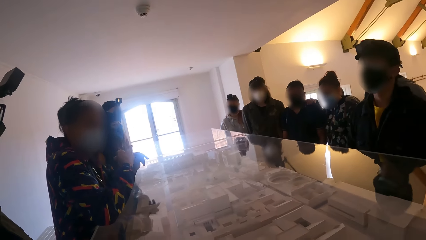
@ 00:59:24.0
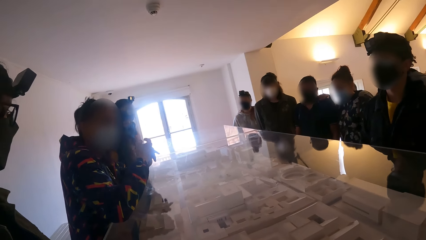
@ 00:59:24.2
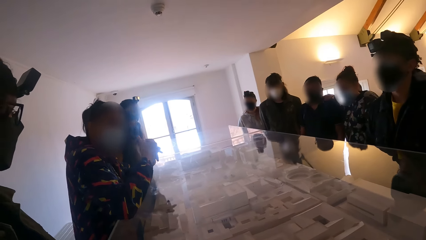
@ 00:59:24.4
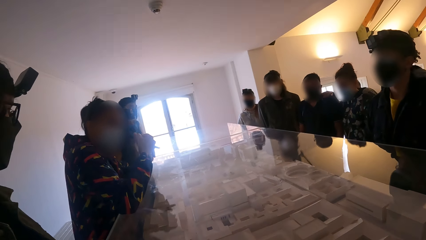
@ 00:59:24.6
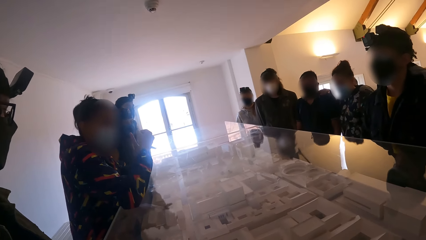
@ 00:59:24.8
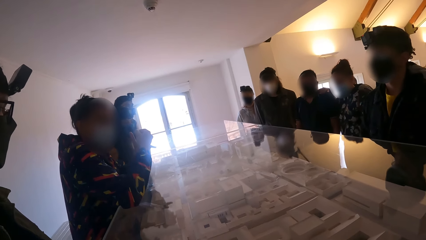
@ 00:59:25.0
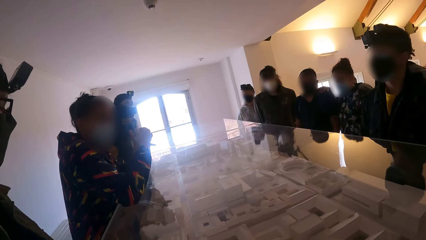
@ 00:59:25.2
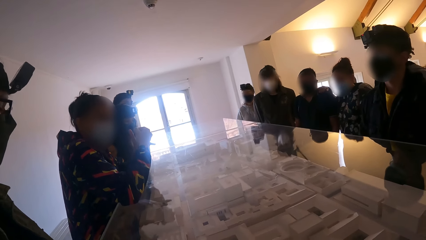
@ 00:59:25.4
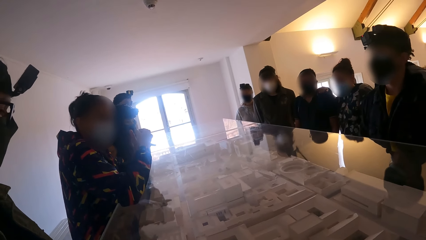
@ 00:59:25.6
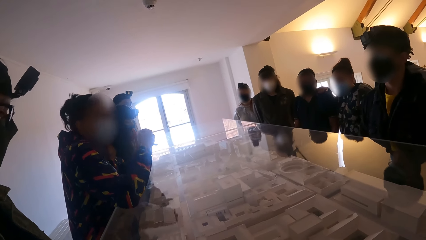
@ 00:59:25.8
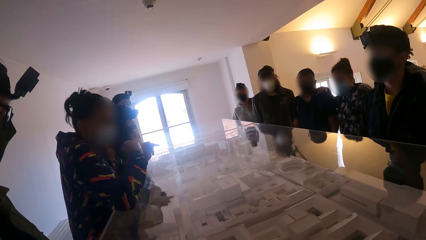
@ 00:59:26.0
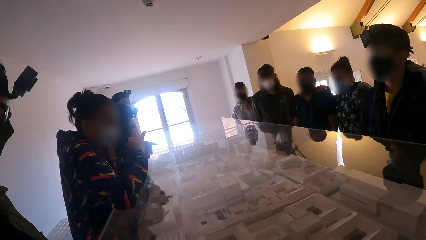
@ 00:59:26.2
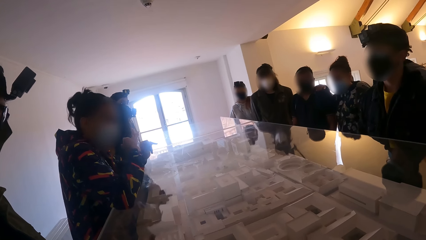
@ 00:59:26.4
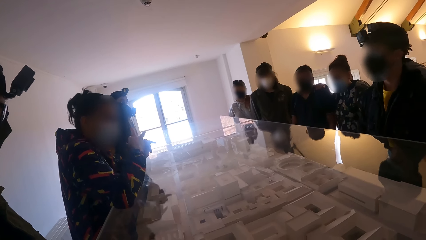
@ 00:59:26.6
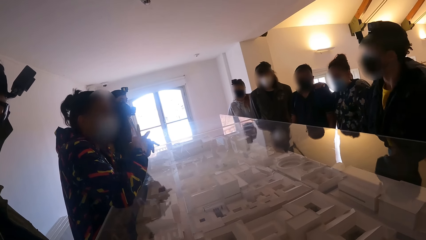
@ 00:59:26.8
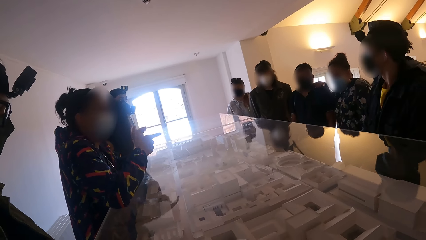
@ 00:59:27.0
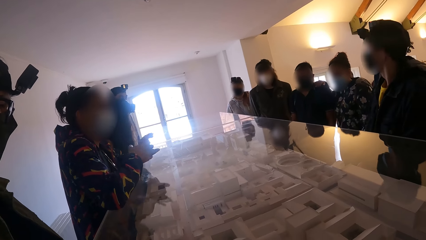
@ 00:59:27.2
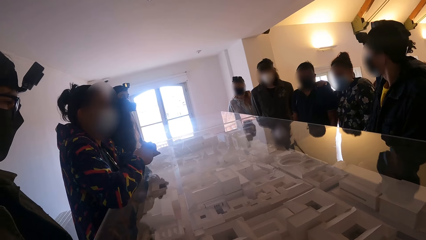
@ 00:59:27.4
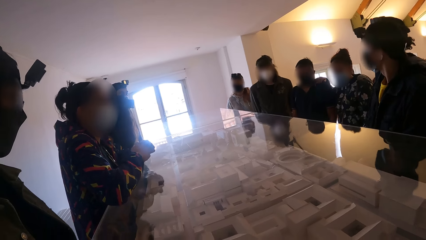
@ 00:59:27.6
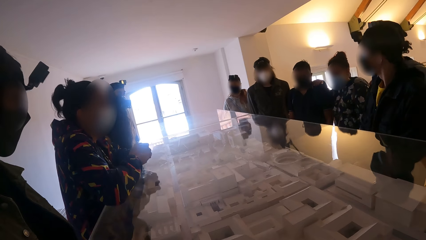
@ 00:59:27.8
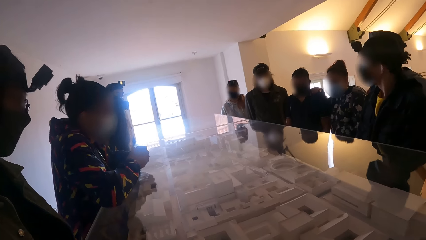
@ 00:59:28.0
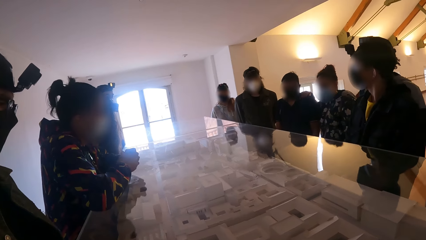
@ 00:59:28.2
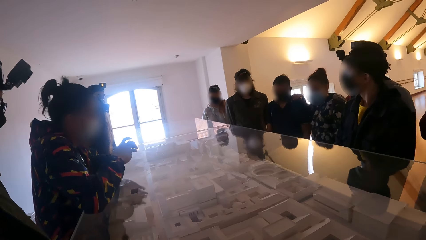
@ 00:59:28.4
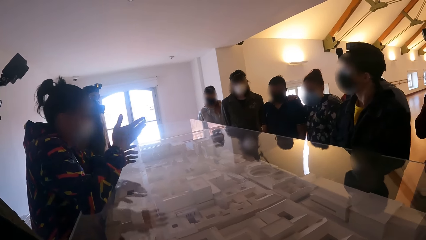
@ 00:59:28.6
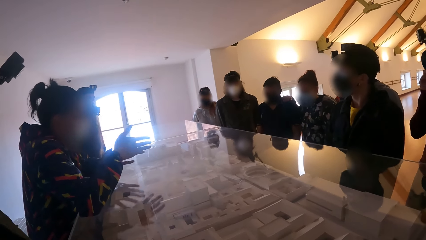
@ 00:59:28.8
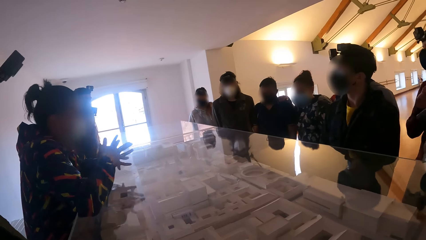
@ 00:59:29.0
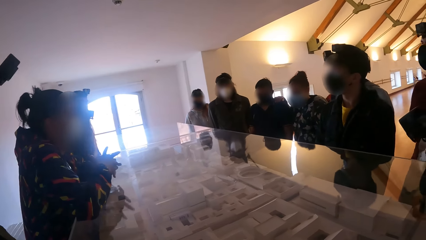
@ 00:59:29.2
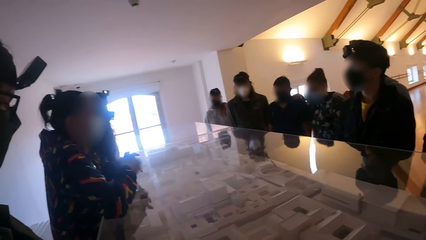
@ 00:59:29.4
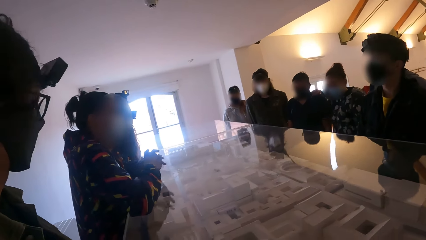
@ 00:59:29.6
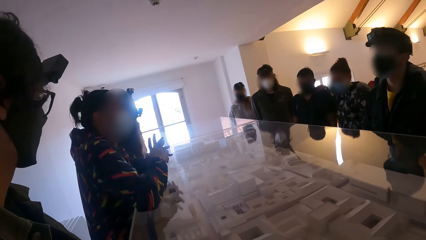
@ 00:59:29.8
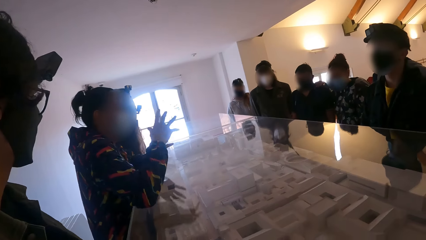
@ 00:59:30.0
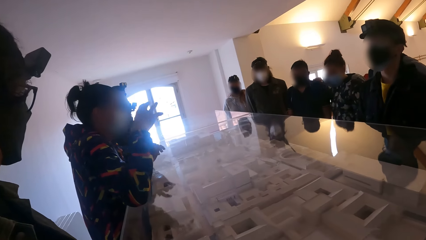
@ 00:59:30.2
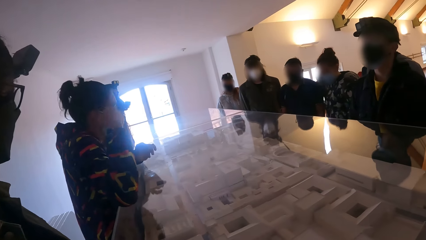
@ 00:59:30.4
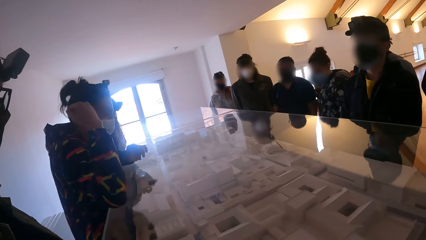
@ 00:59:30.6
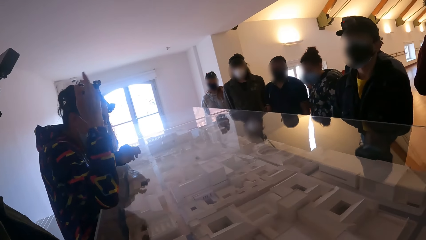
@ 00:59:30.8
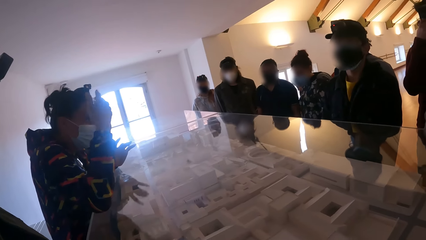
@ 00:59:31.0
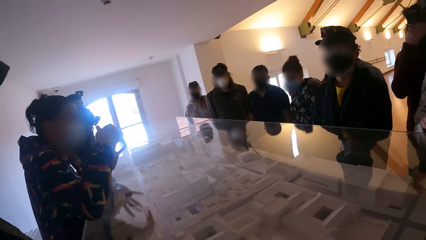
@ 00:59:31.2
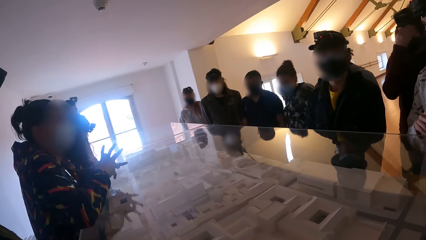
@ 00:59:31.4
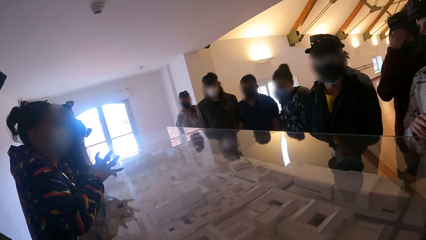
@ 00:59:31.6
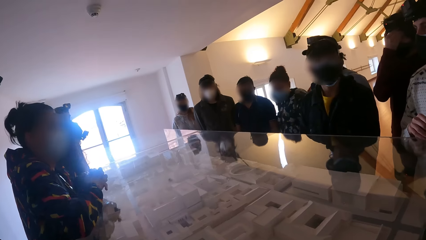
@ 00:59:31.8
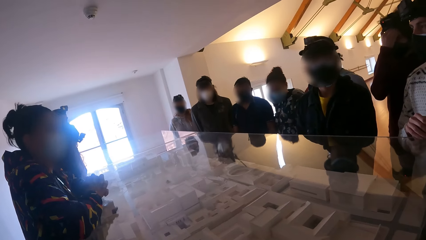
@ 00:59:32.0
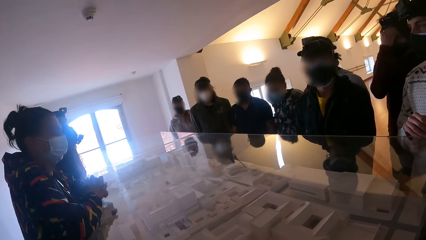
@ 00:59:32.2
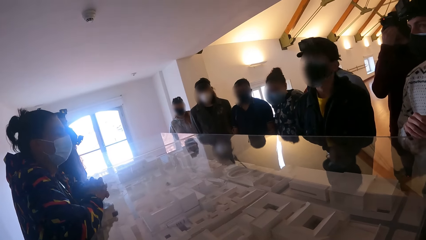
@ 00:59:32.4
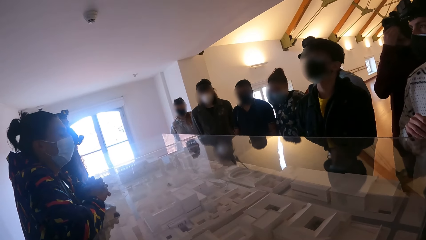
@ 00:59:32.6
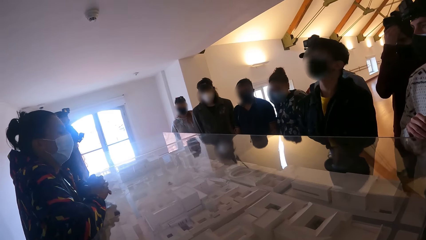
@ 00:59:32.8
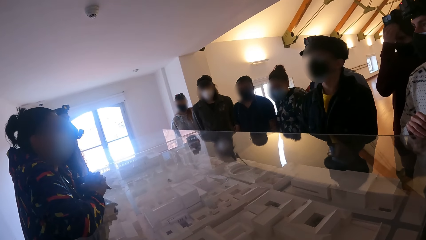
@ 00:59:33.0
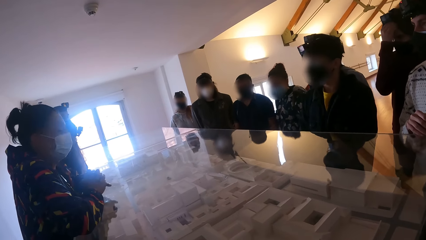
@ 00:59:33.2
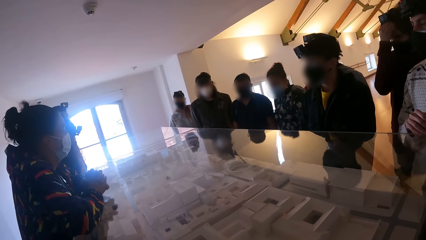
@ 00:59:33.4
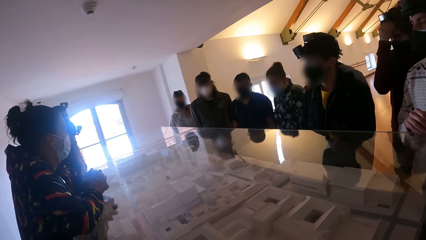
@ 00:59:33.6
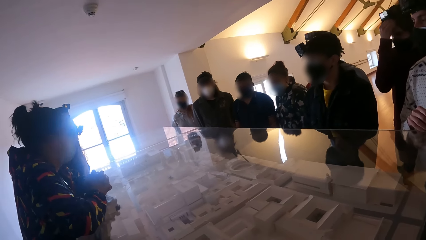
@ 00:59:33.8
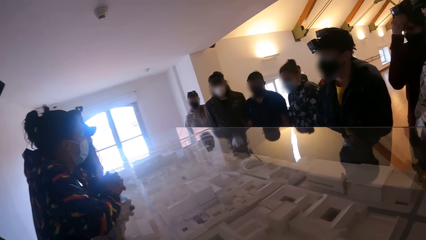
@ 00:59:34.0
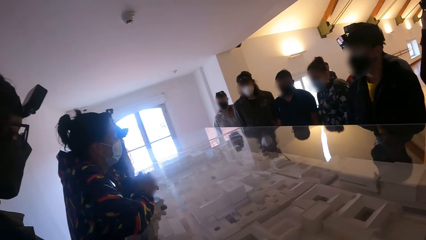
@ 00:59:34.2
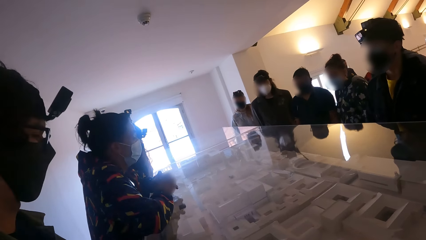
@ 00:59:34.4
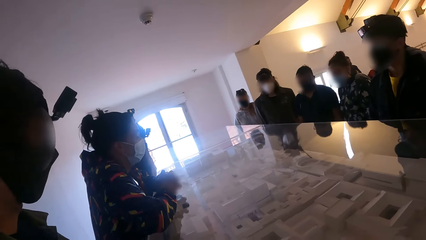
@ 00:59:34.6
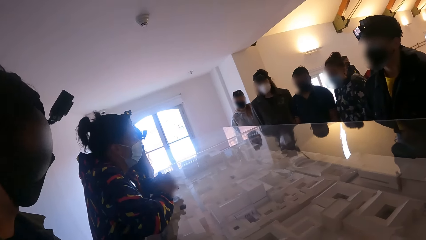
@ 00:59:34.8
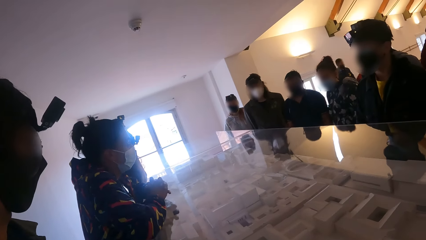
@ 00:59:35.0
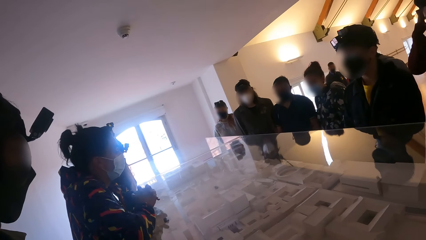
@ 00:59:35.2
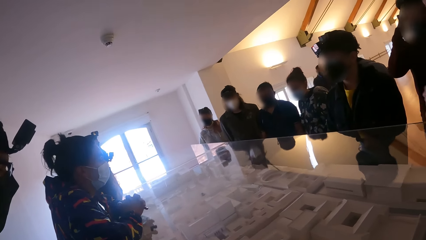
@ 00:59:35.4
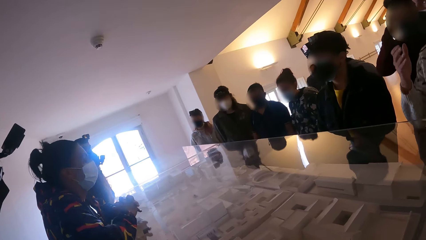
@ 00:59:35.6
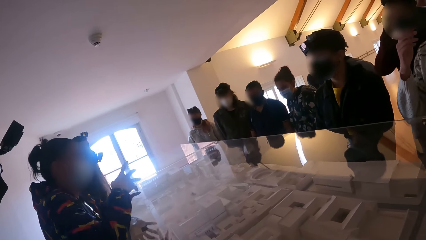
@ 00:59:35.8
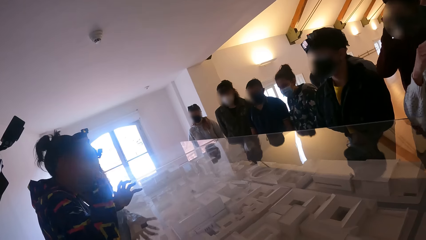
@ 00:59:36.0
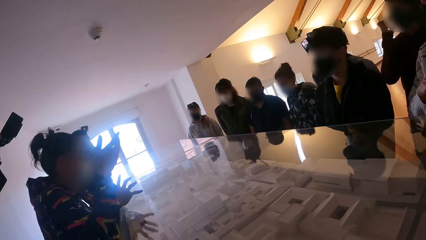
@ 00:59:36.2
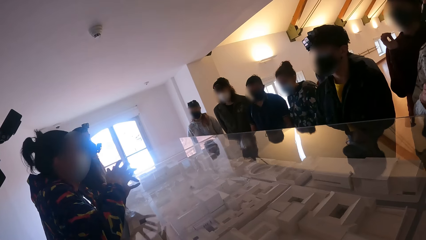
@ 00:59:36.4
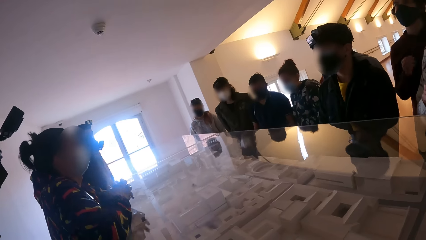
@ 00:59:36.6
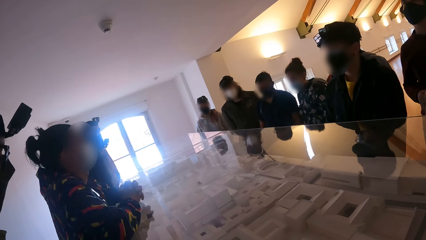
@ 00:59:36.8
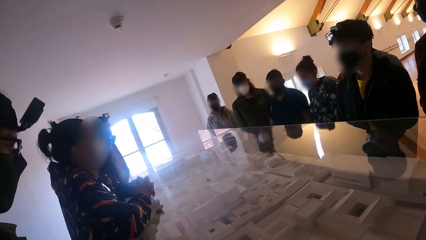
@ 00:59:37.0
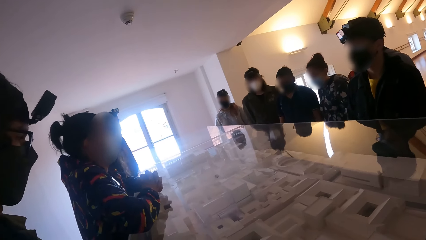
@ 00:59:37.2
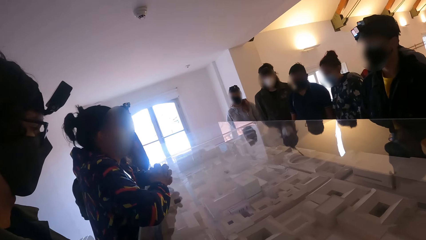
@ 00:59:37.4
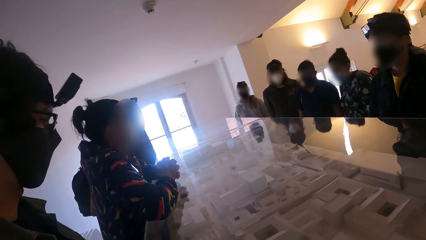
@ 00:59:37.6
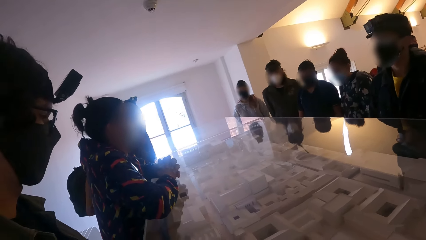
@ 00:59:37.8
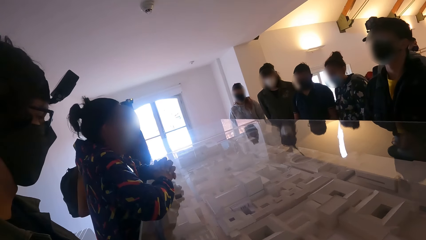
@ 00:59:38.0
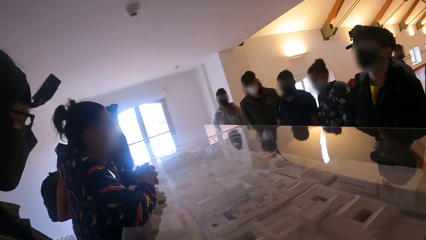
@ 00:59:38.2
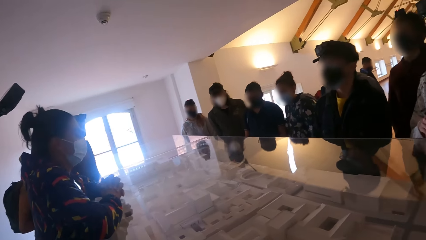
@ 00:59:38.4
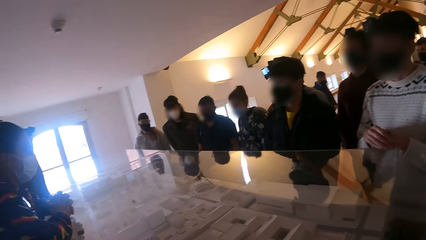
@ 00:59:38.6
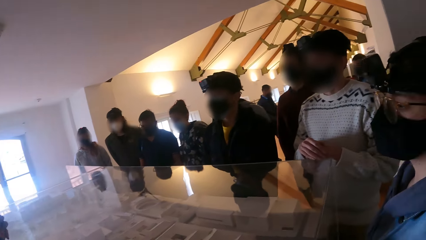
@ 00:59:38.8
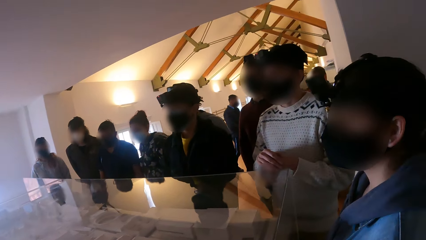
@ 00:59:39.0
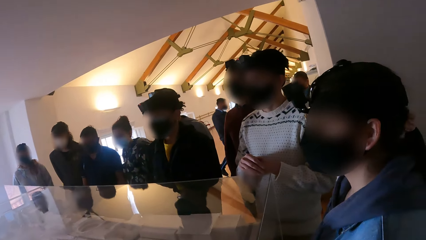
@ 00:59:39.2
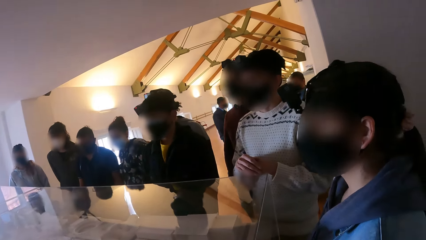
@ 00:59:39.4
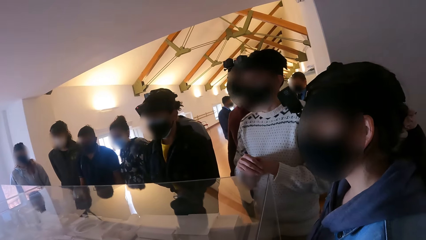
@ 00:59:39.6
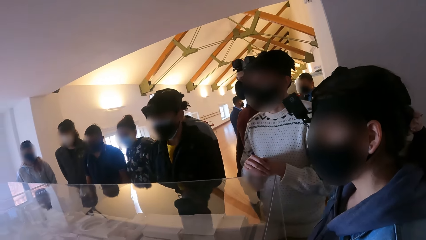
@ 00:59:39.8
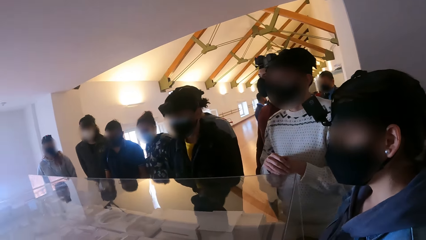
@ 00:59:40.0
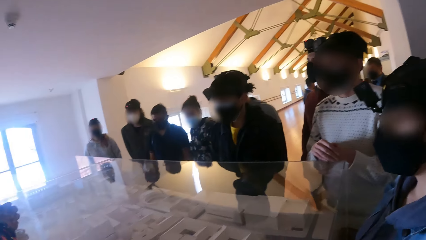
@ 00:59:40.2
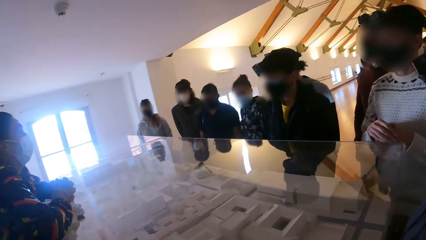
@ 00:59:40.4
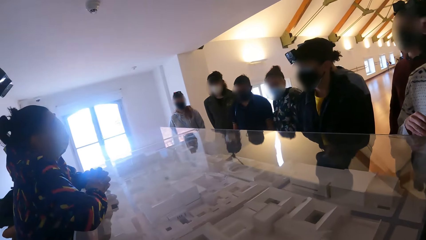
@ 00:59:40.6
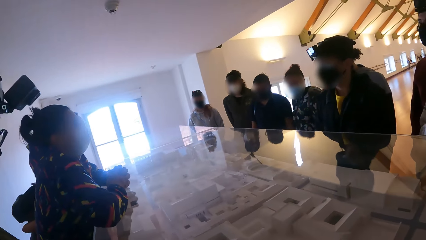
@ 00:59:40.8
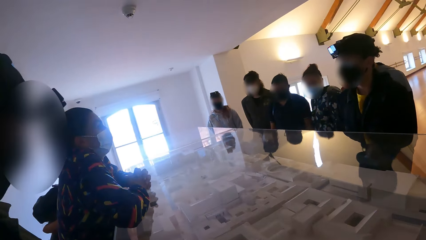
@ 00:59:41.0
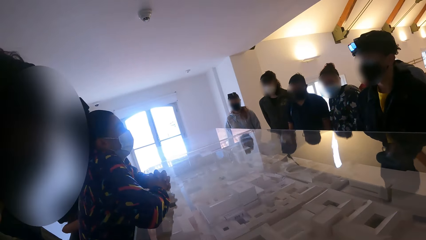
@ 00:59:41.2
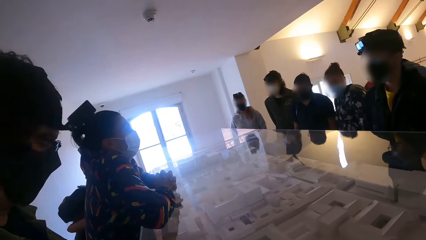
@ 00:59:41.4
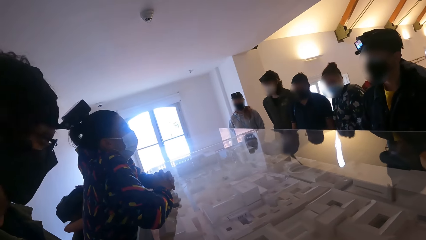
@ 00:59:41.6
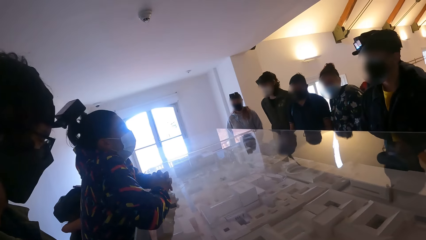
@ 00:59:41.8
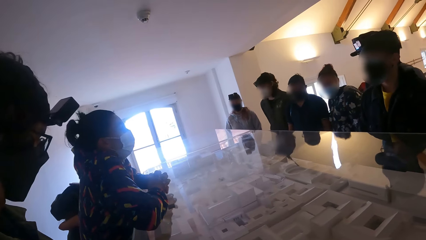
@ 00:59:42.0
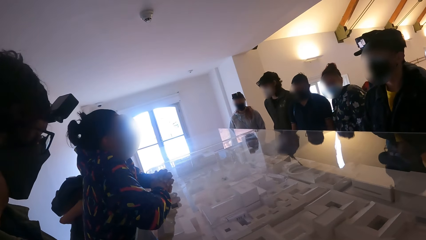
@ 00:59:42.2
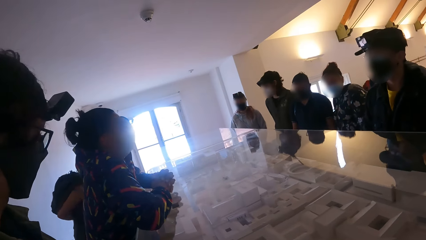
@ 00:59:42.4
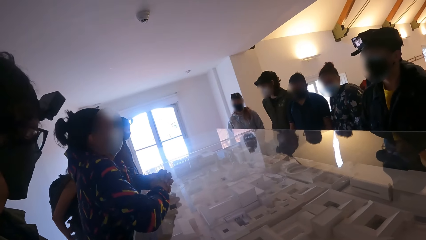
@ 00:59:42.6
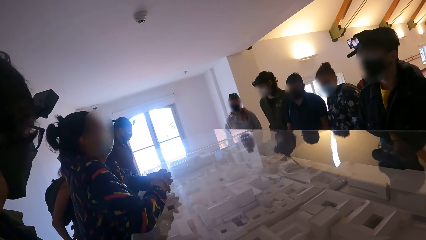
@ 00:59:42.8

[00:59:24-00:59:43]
The camera wearer looks around the room.
